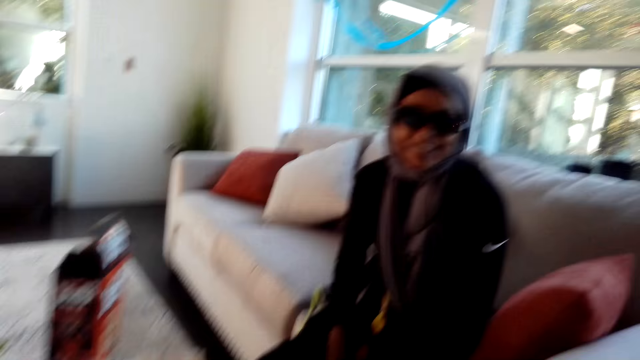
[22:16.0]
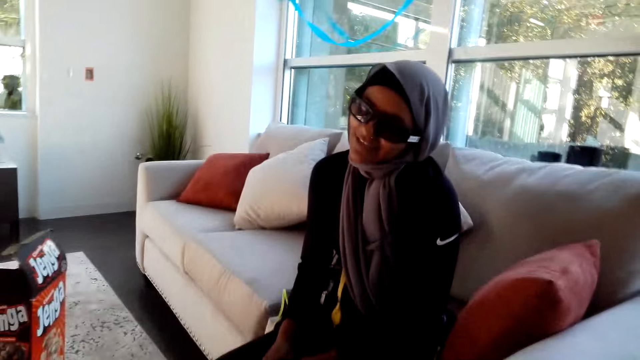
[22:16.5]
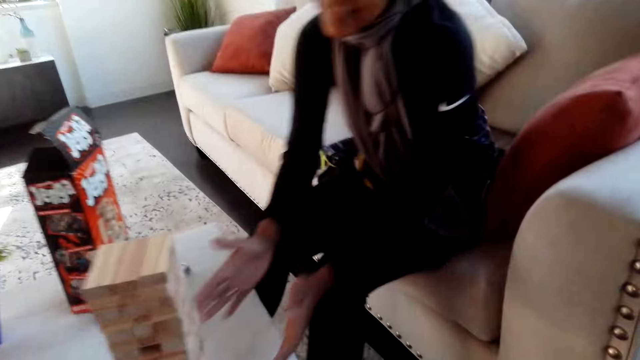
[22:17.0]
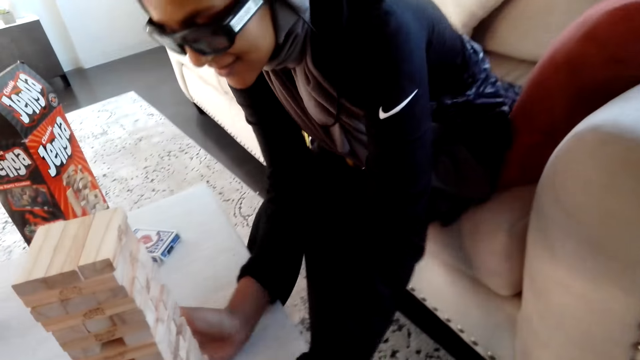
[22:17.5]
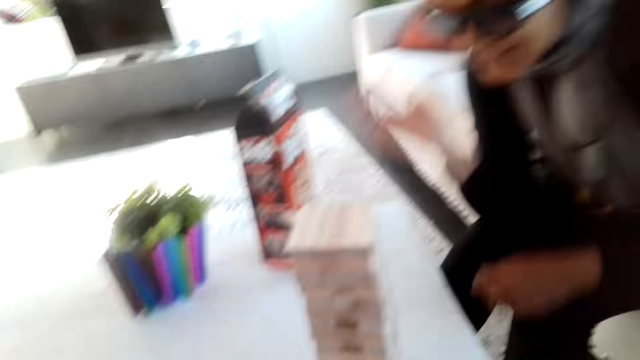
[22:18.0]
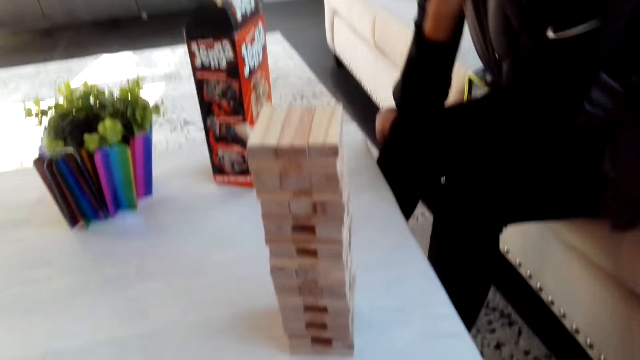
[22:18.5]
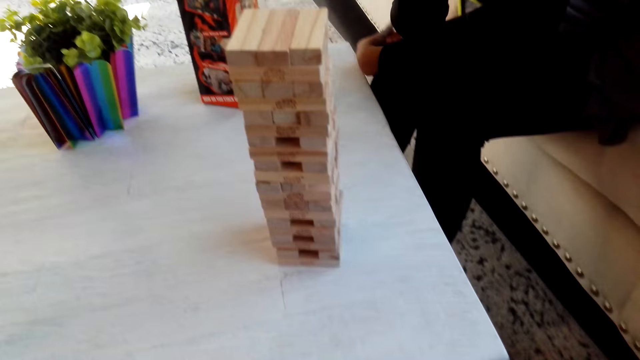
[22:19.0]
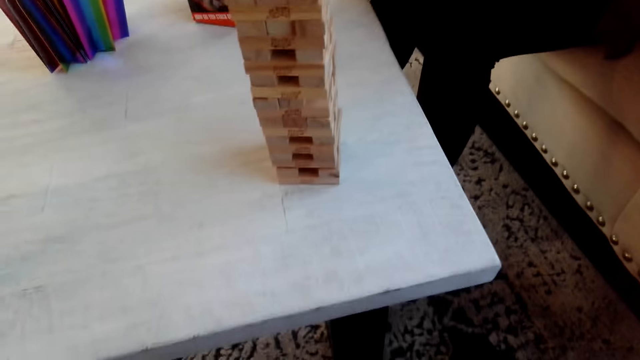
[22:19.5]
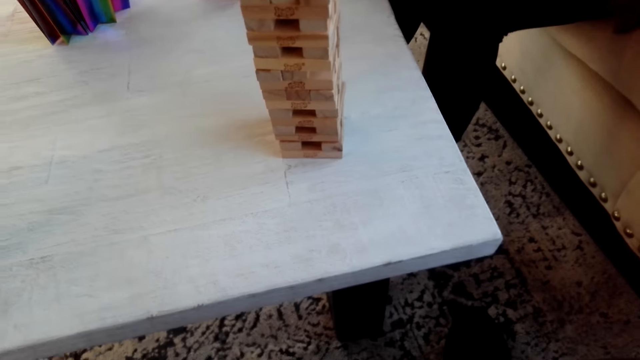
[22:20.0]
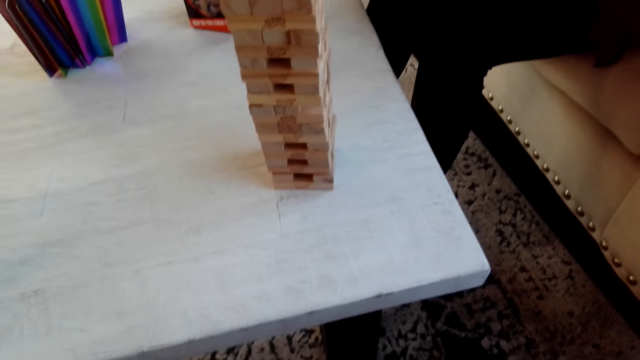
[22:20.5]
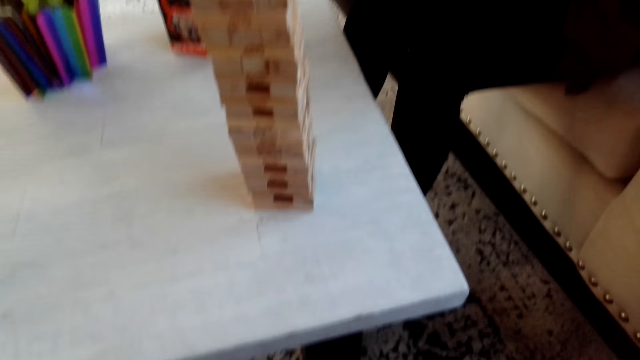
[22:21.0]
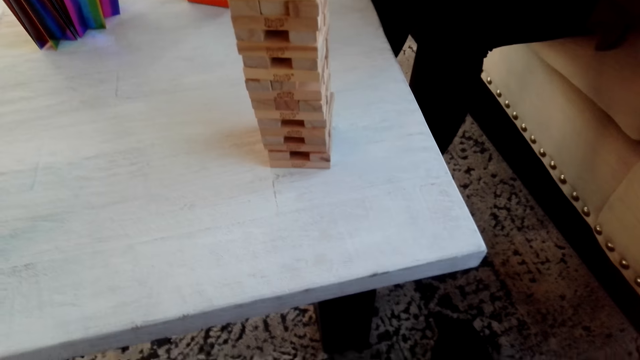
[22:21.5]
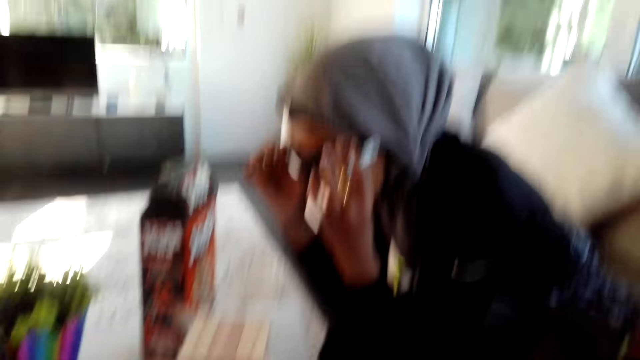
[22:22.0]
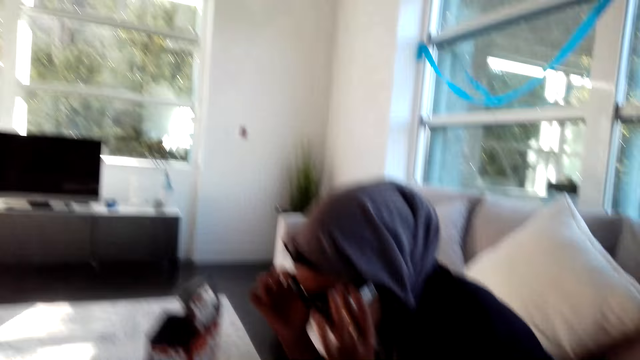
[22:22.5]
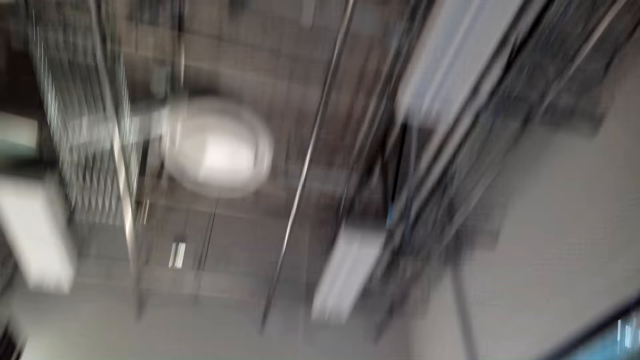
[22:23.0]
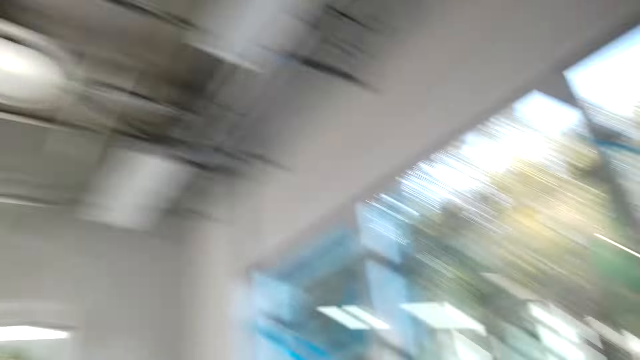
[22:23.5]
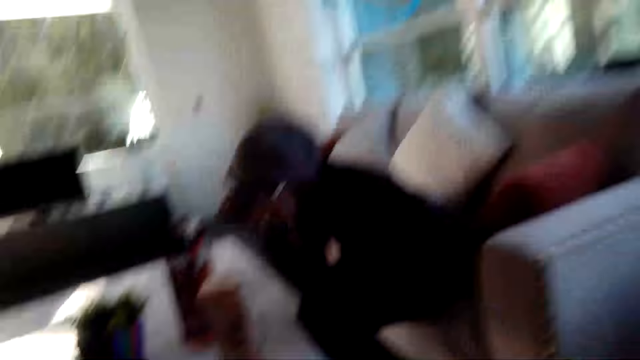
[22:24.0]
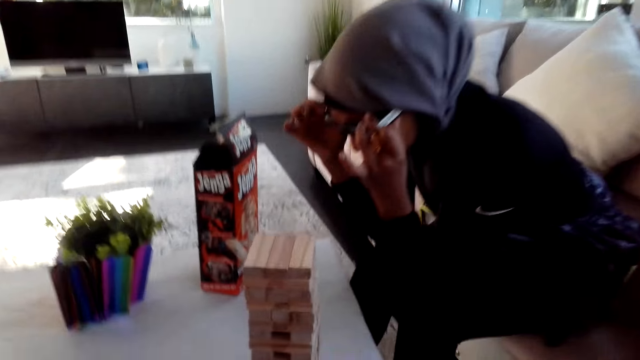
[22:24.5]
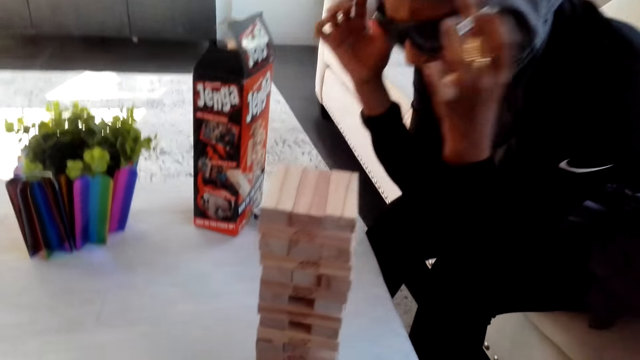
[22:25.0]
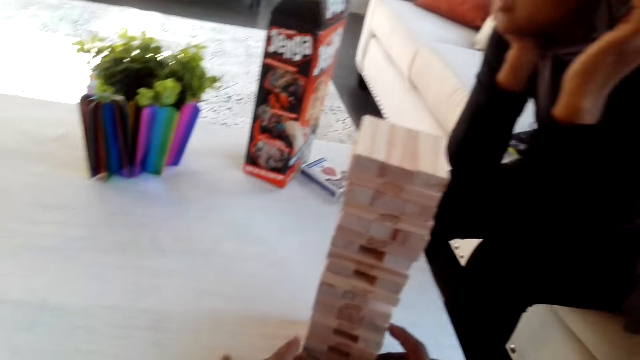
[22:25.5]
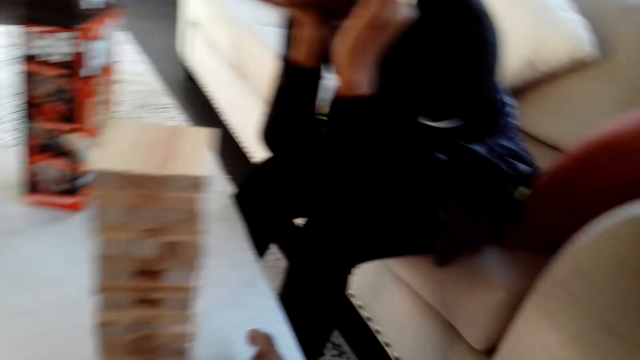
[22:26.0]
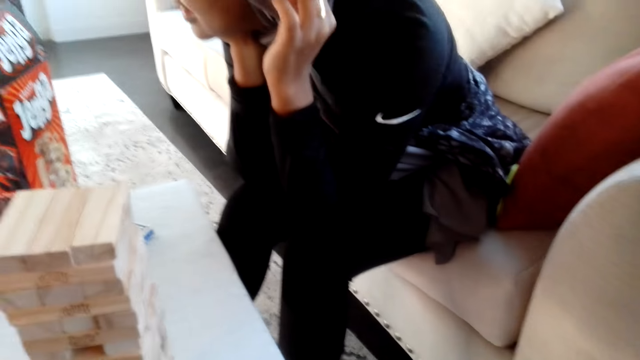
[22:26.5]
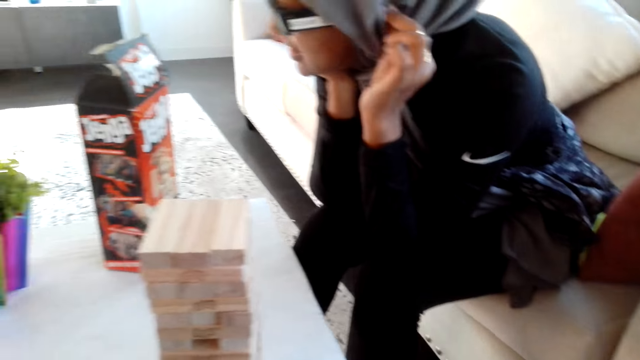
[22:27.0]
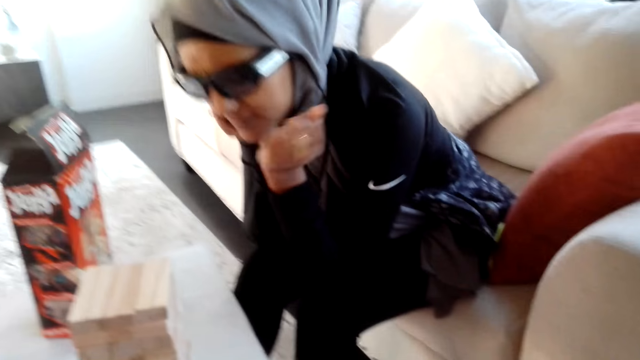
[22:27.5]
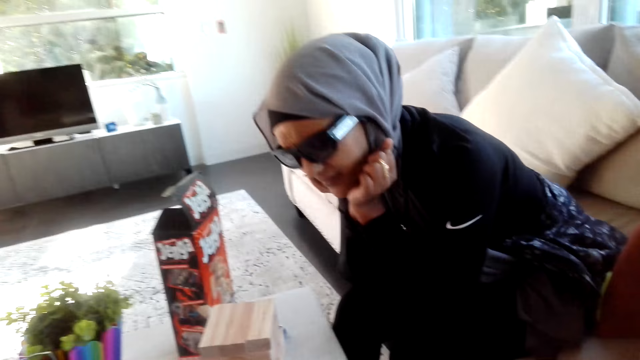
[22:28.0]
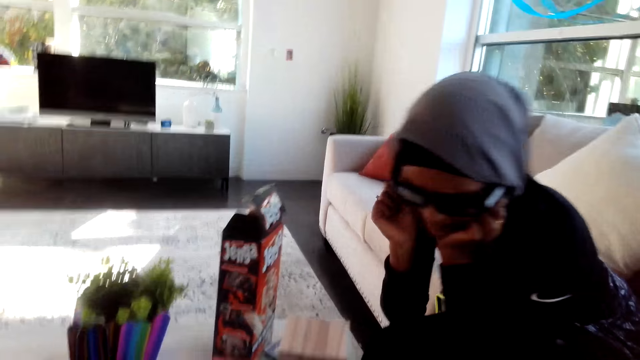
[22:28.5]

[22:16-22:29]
The lady holds the bricks and touches her glasses. The camera wearer laughs, looks around, holds the bricks, and removes the wooden bar.

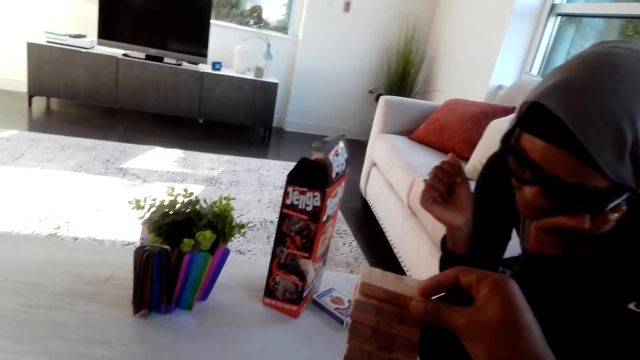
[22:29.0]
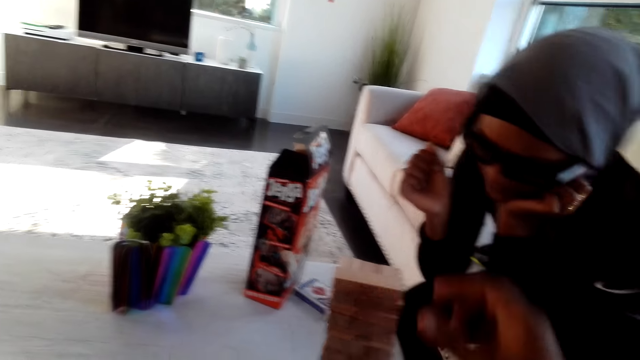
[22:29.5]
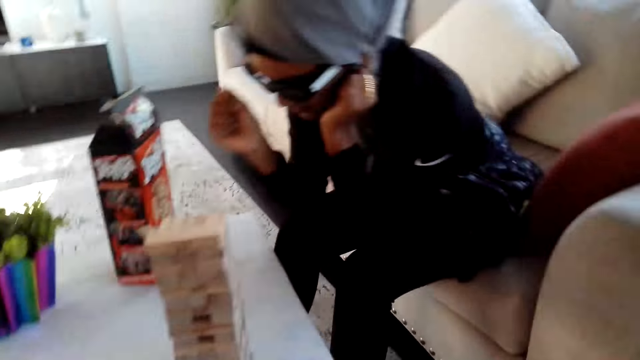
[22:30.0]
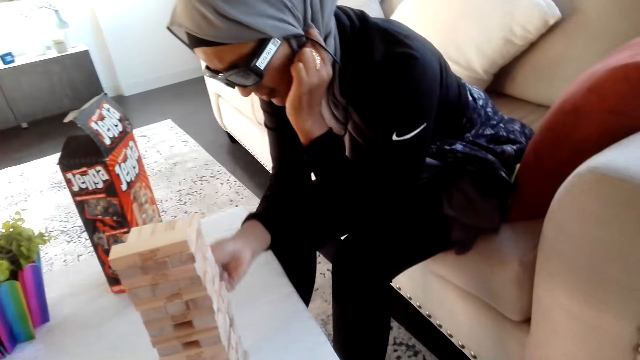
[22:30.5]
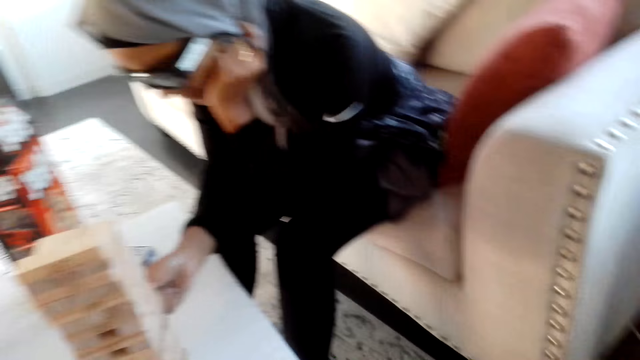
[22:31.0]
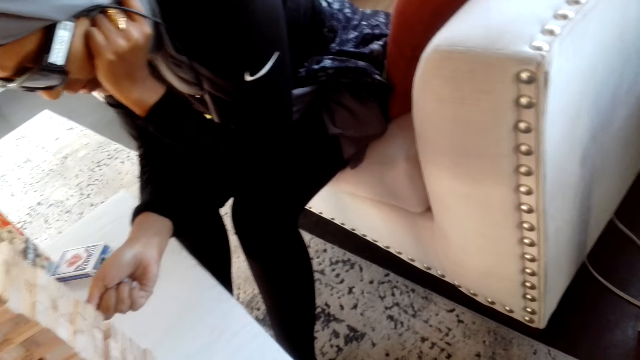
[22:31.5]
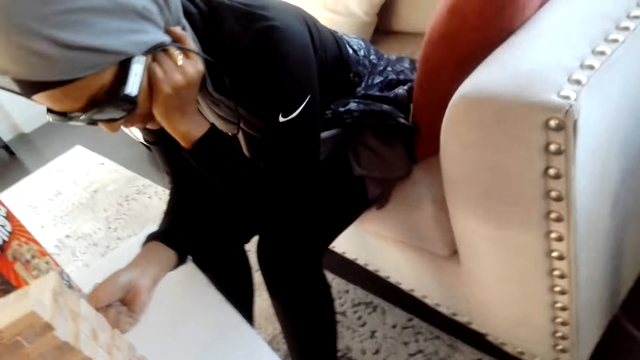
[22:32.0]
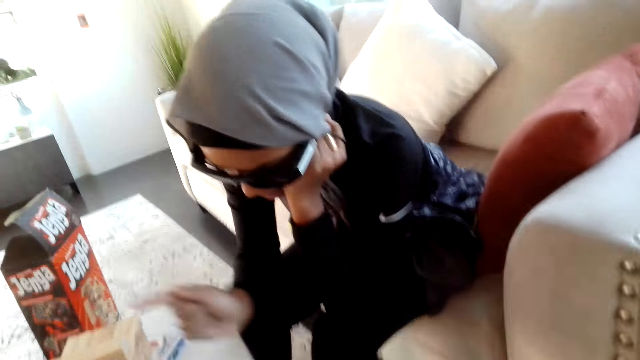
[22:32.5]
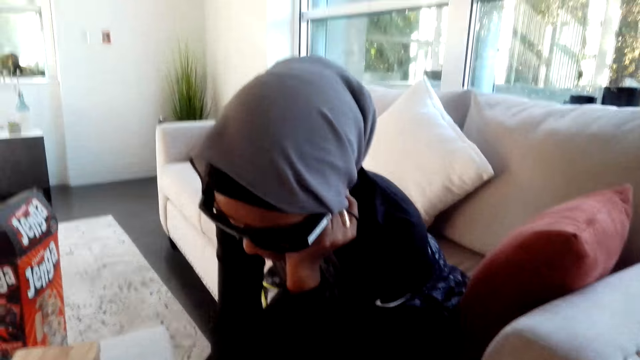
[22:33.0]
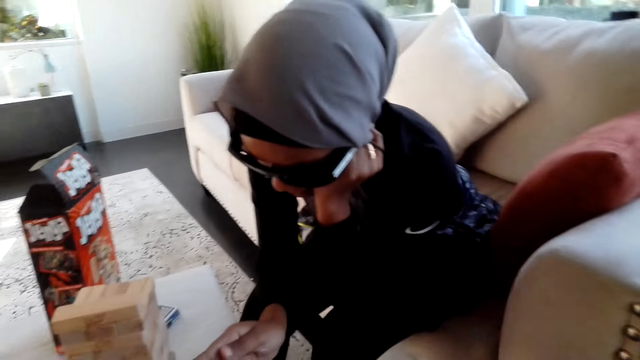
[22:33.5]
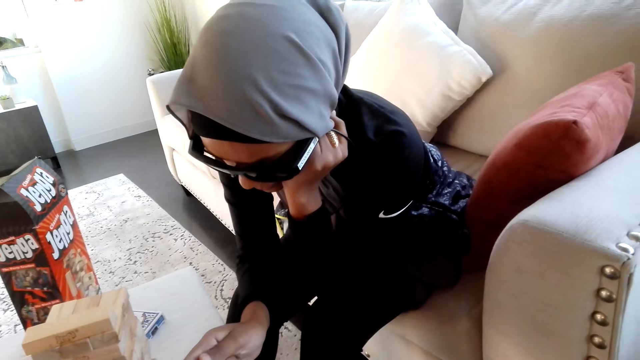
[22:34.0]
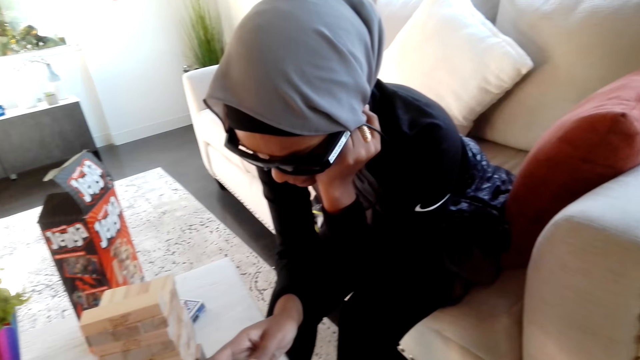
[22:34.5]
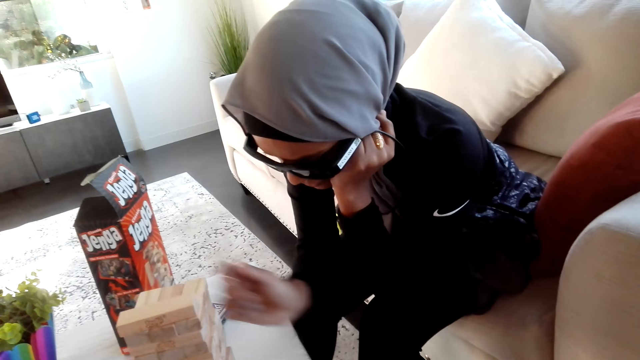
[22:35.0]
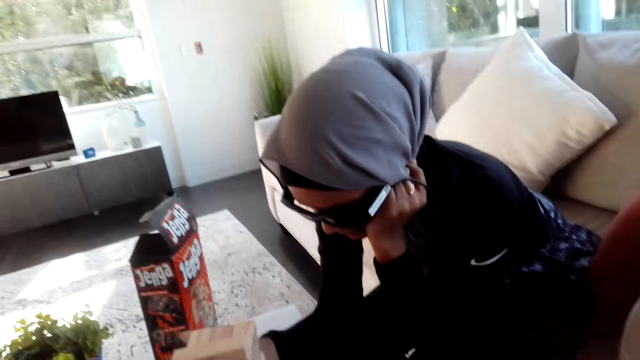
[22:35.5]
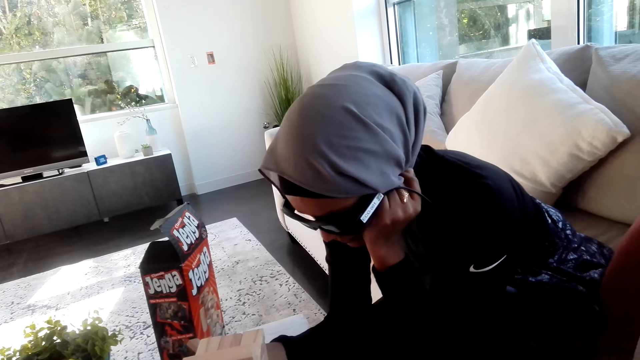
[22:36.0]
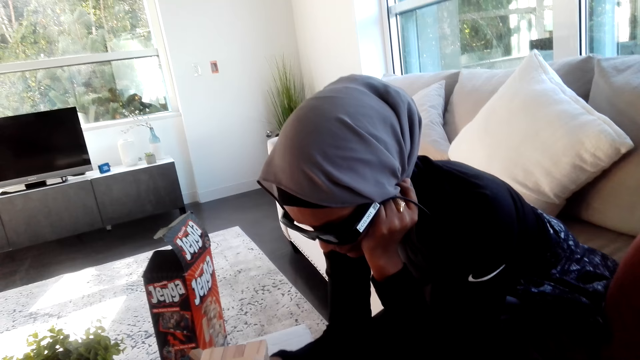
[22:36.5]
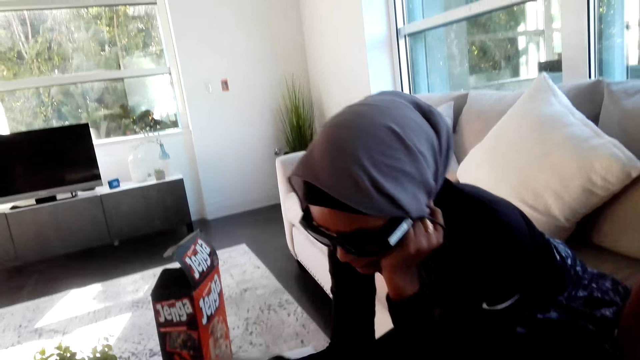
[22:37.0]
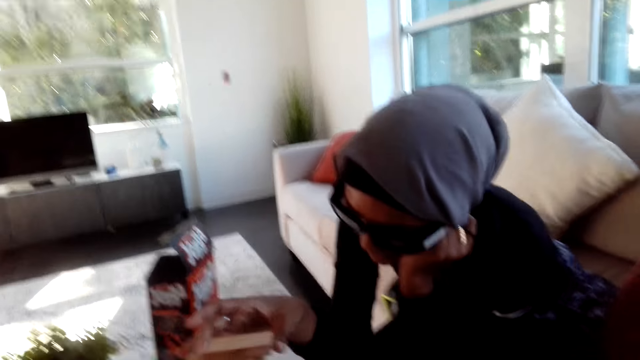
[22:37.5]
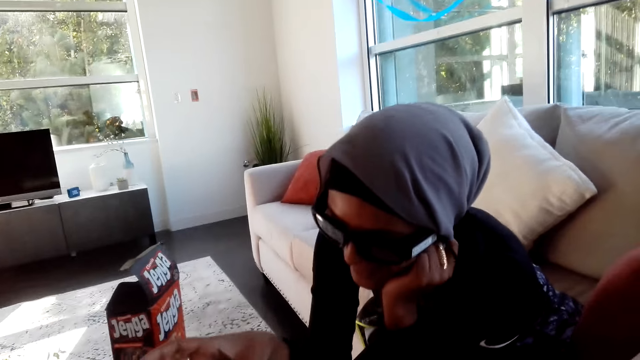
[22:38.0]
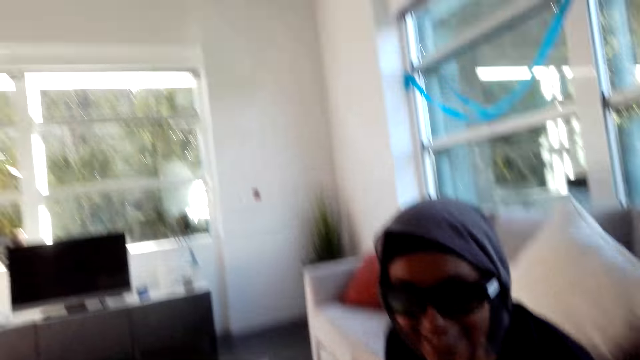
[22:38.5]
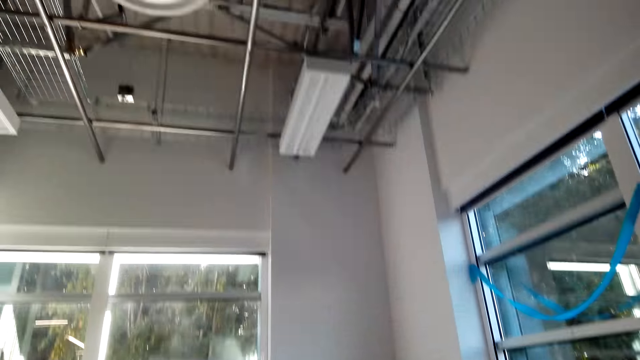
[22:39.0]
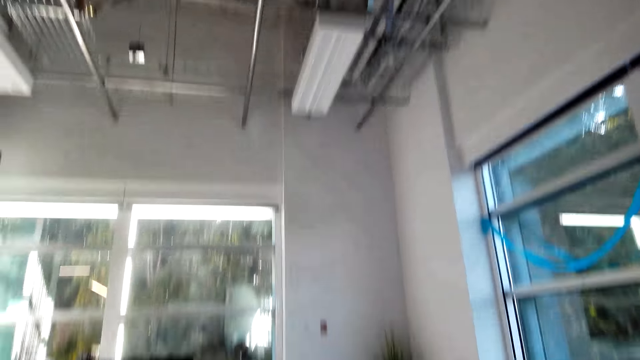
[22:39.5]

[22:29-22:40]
The camera wearer places the wooden bar on top of others. The lady holds the bricks and removes the wooden bar. The lady places the wooden bar on top of others. The camera wearer looks around.
